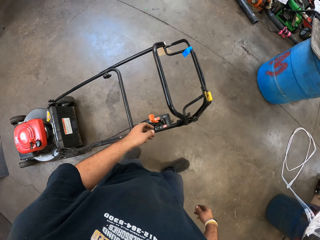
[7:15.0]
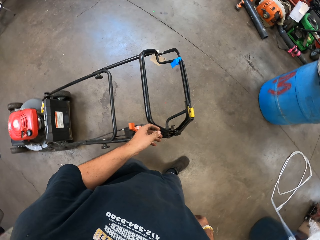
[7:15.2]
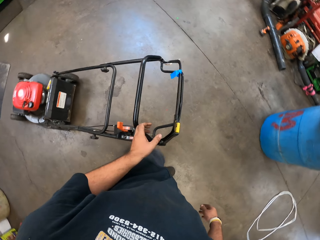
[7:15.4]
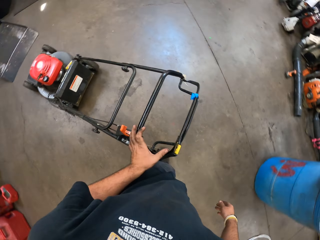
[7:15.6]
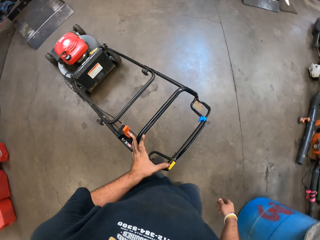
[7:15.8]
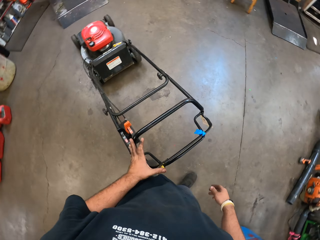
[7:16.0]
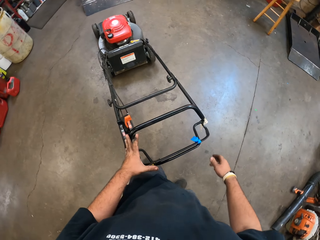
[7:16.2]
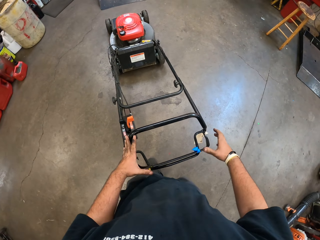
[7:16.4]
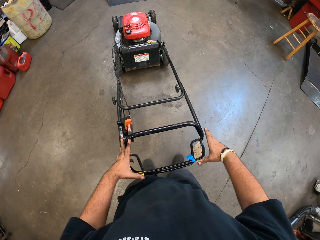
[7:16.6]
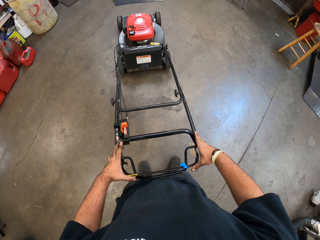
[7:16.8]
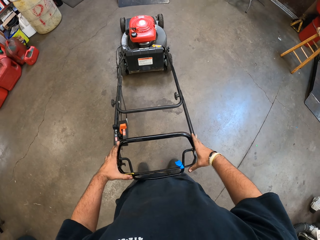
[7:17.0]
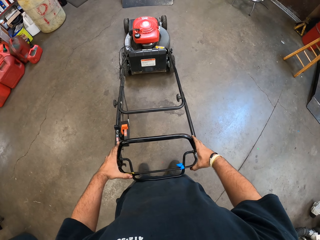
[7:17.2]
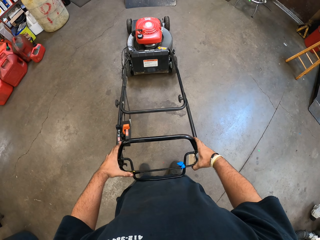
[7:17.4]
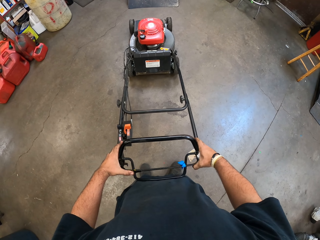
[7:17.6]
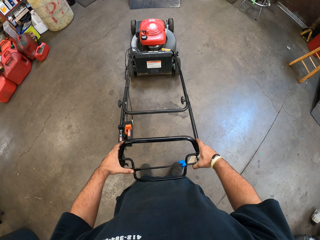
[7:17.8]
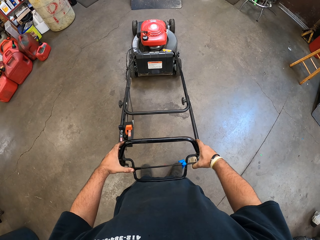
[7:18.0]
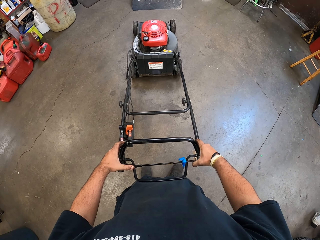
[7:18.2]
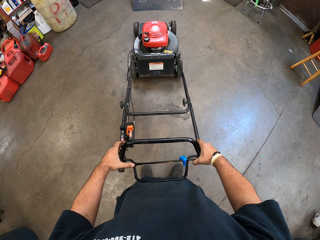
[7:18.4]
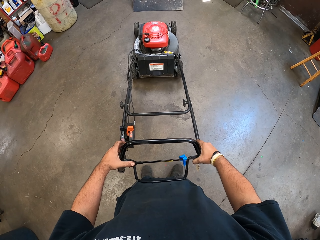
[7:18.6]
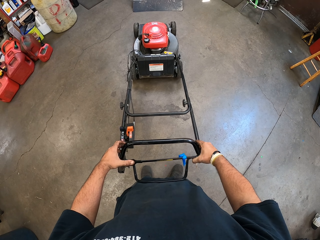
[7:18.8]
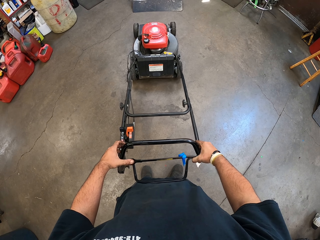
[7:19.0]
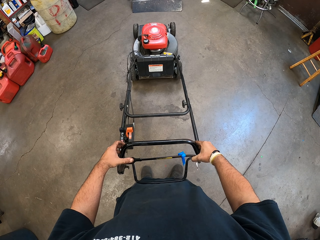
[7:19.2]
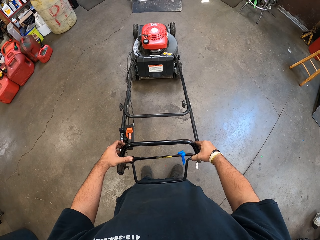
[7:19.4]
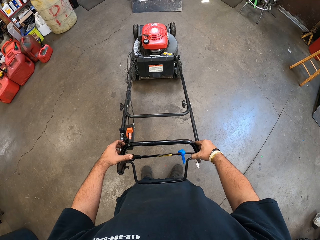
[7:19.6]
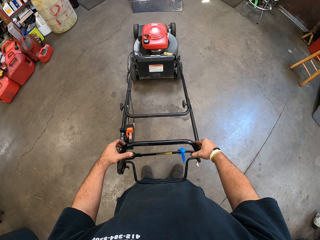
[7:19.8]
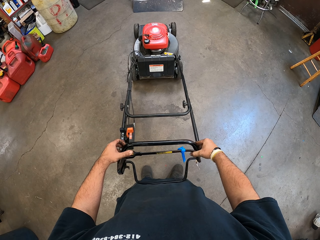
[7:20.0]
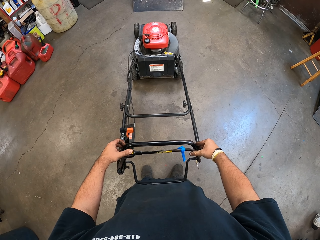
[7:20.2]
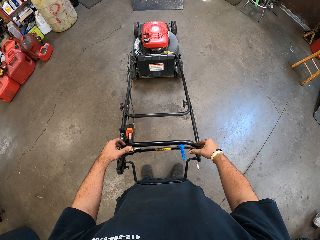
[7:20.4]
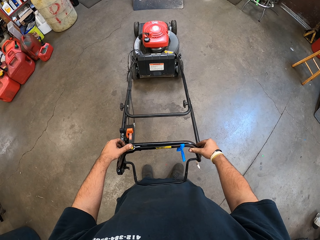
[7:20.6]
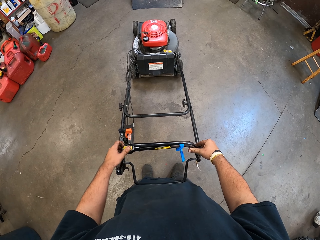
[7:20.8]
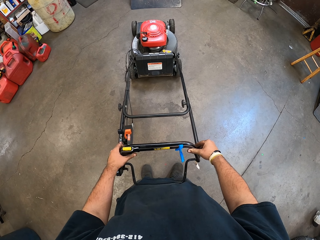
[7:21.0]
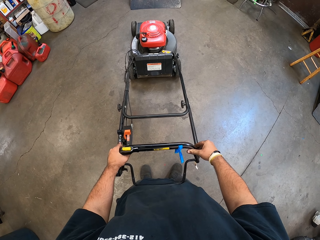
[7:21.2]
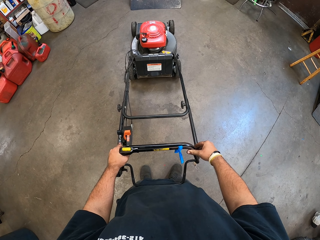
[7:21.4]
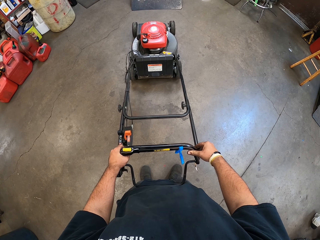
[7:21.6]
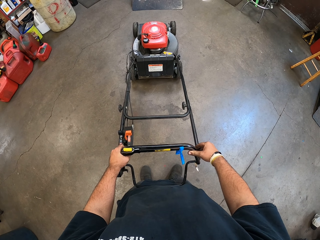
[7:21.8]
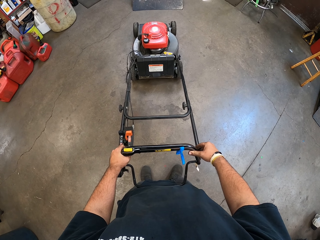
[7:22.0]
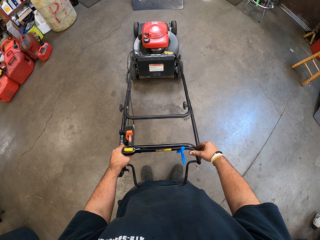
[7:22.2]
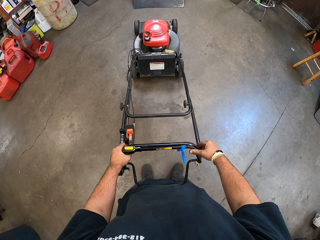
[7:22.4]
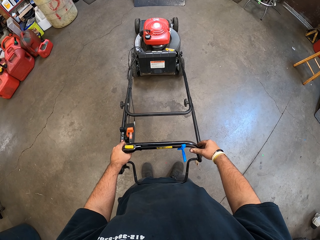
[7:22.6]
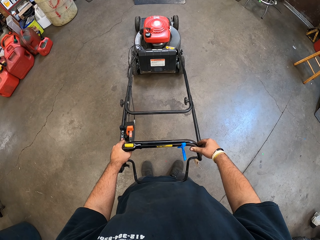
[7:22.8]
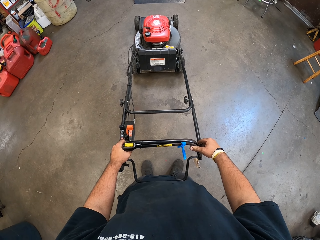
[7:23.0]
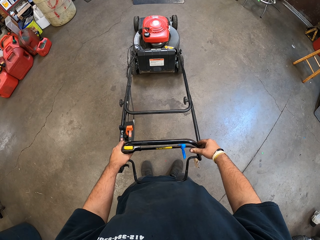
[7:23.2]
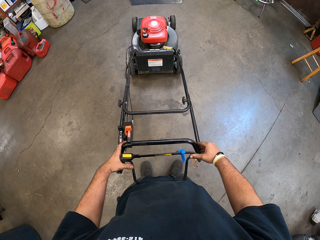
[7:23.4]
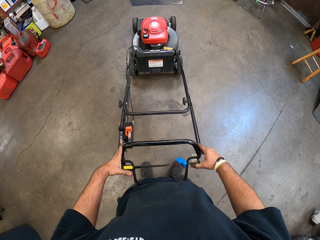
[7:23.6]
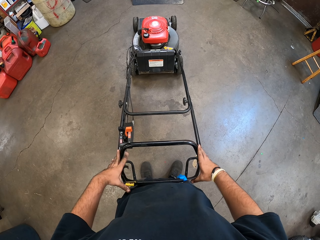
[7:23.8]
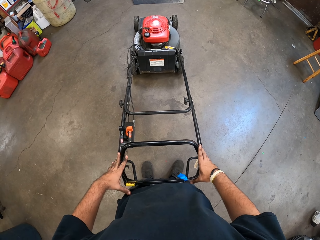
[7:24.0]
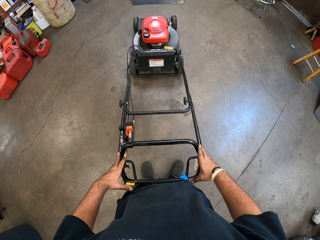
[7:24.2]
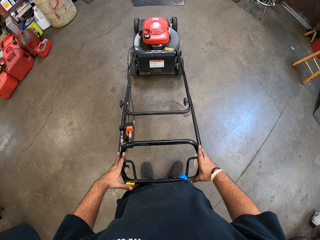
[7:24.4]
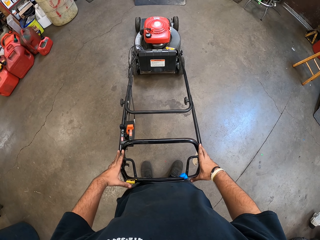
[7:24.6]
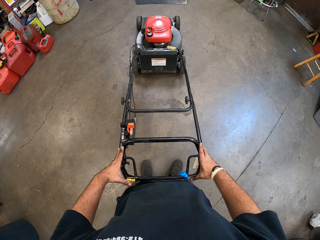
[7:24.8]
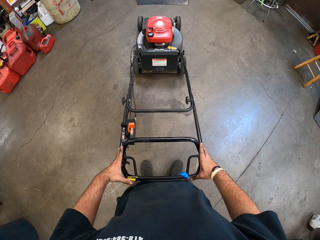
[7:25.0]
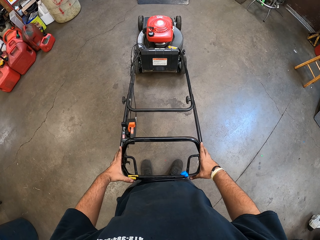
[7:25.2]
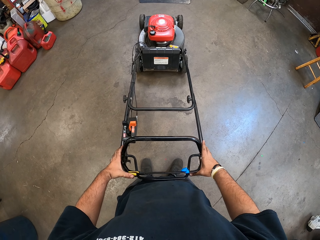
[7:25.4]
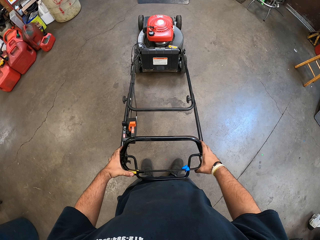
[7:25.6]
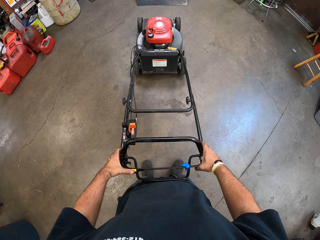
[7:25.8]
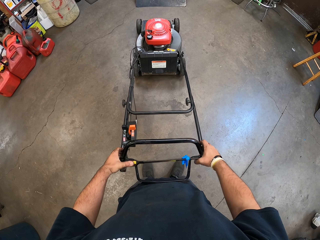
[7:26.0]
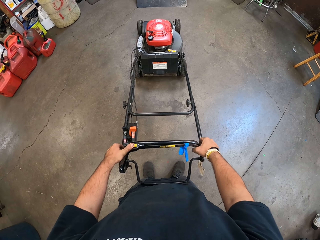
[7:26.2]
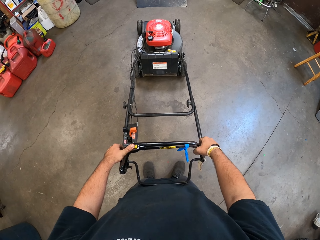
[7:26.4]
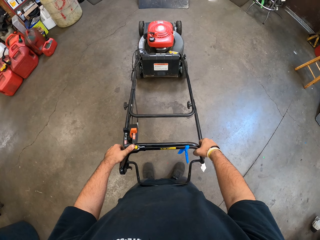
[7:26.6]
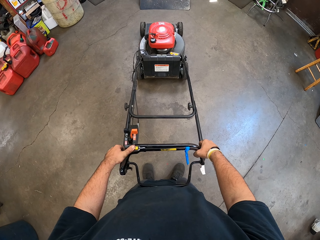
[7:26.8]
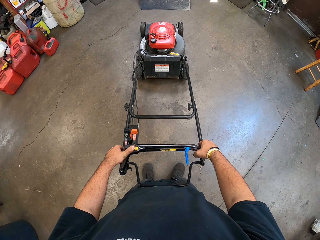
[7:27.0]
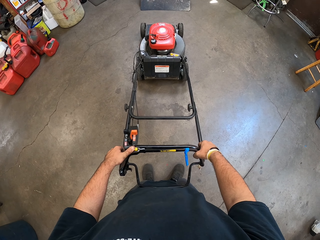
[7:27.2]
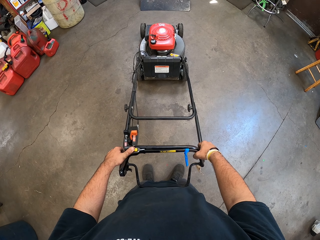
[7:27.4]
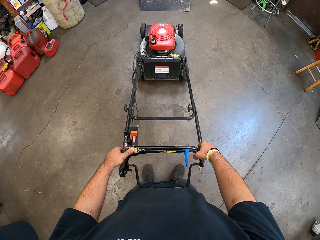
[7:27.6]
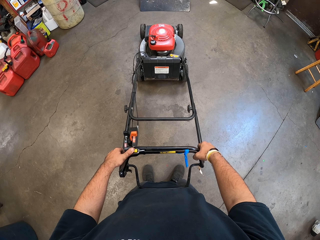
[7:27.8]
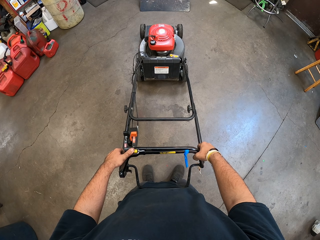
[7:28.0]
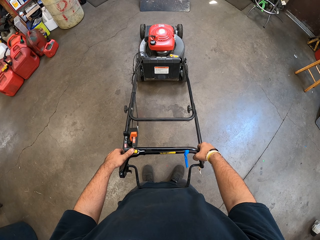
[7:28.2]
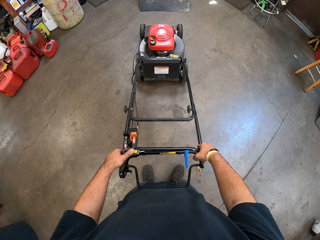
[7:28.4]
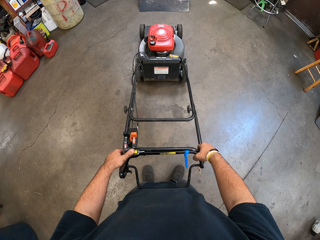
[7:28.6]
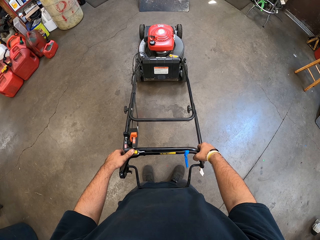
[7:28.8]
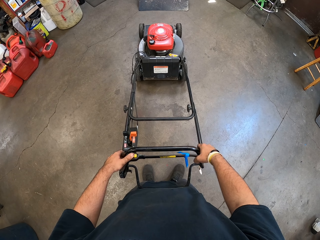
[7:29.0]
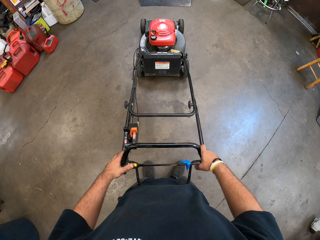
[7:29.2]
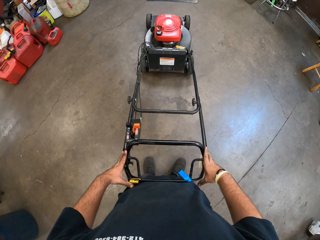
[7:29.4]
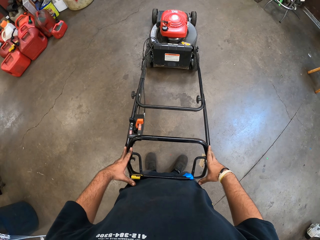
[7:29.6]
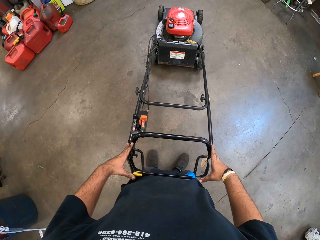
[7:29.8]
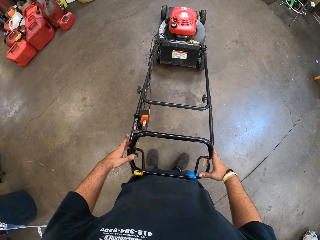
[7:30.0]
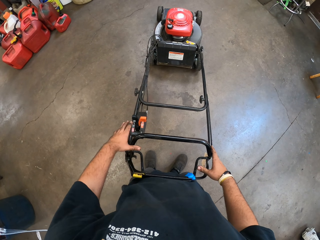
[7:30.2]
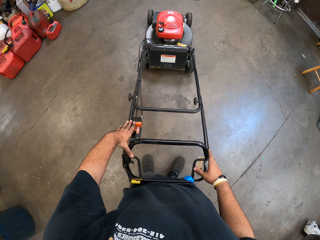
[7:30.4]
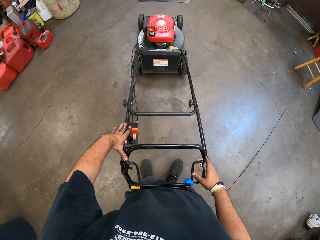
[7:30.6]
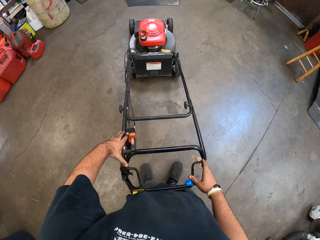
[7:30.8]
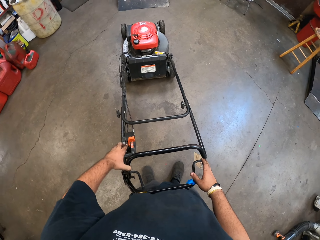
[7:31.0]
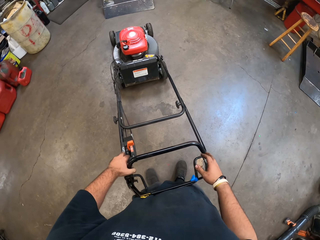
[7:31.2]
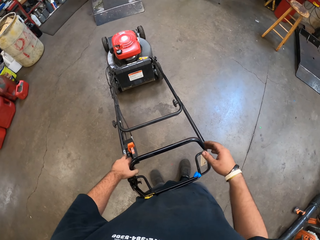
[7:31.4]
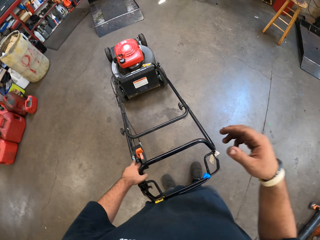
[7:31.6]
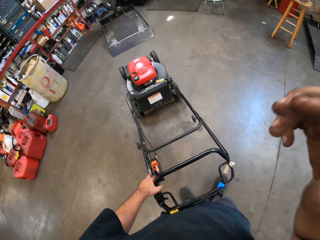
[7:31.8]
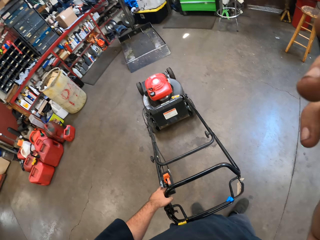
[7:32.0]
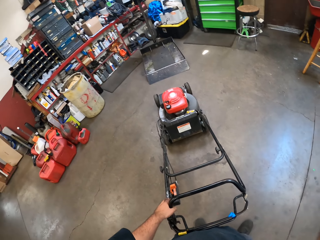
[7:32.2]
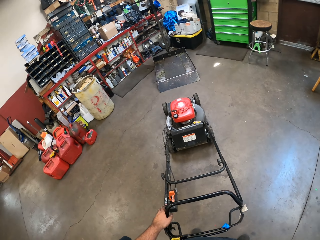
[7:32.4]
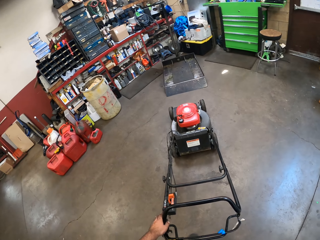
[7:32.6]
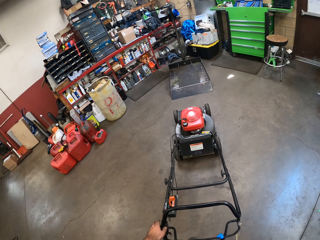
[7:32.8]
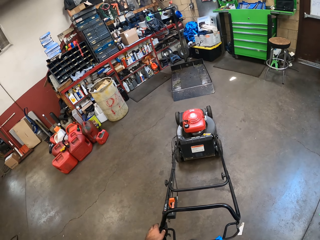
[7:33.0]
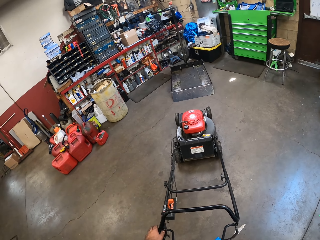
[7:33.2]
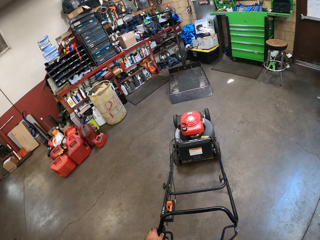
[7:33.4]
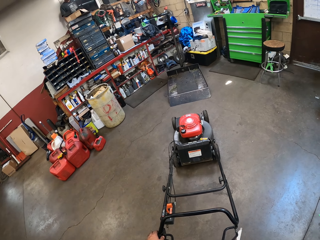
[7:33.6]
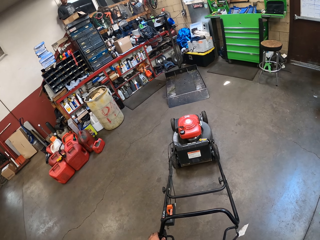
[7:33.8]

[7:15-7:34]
The camera wearer walks in the garage. They move the lawn mower upper handle. They operate the electric grass cutting machine. They touch the lock button. They lift the right hand.
